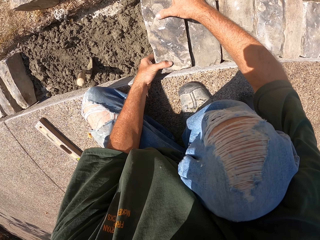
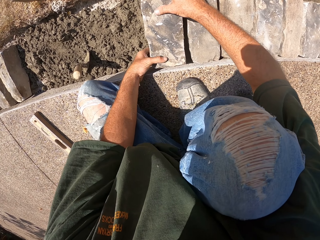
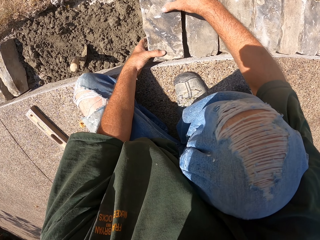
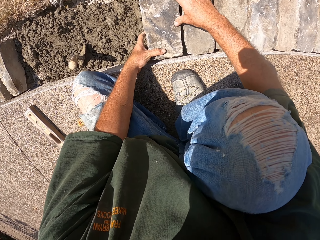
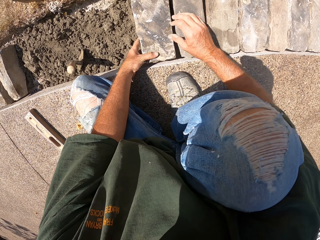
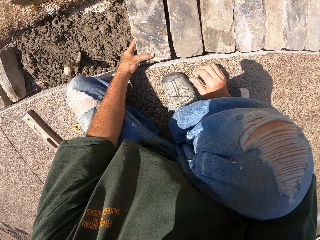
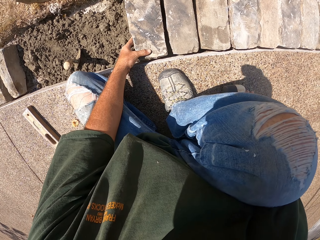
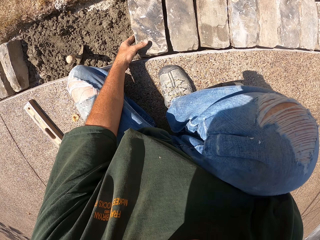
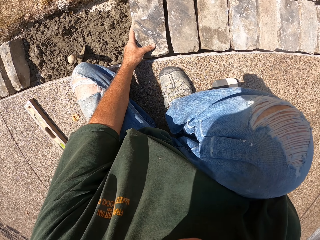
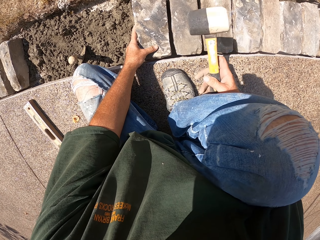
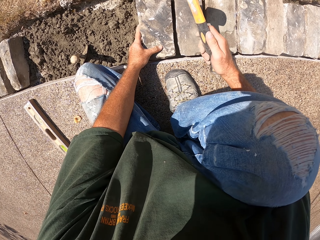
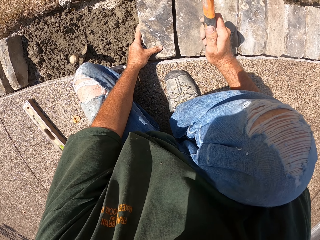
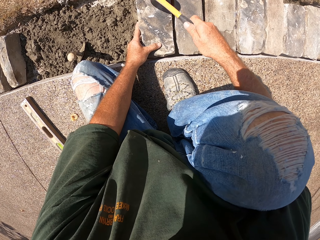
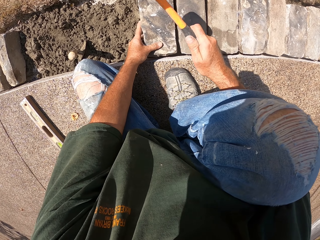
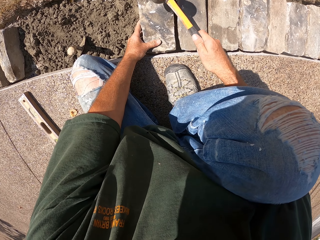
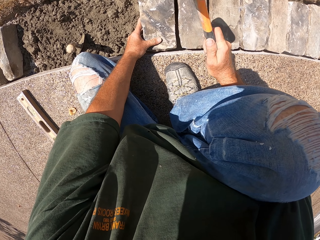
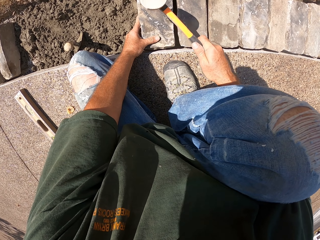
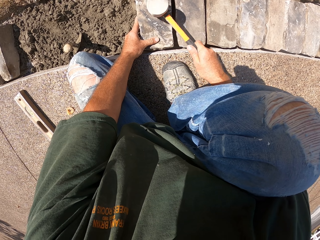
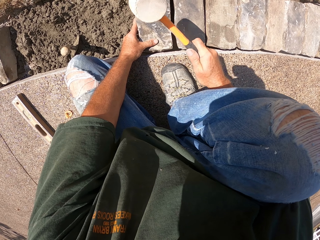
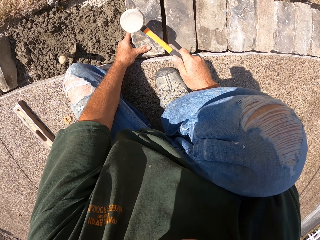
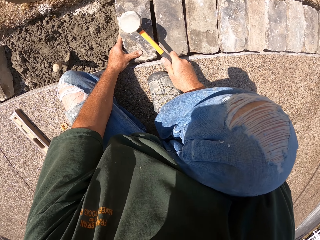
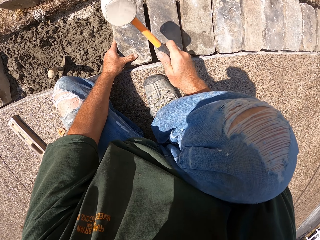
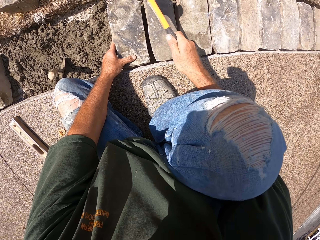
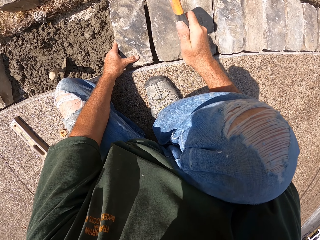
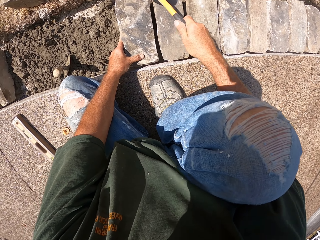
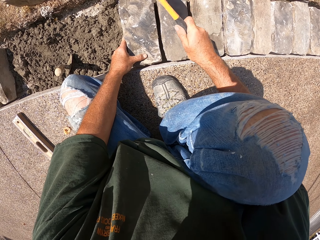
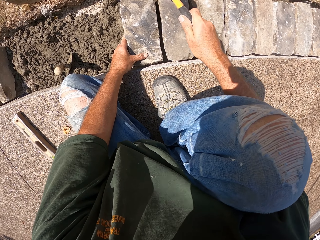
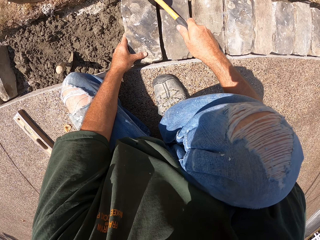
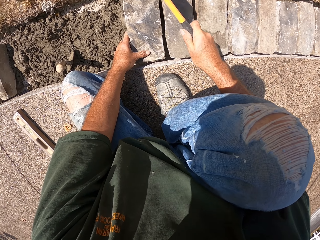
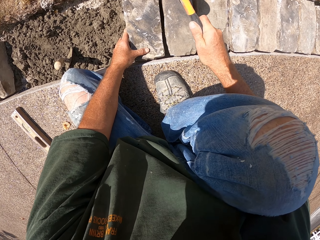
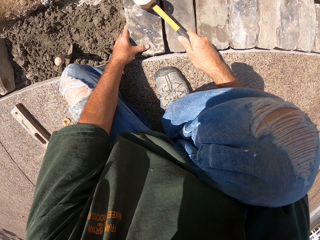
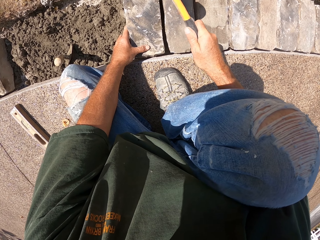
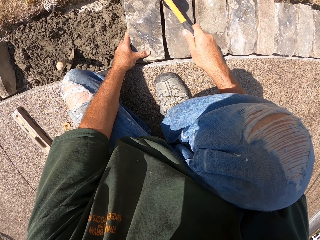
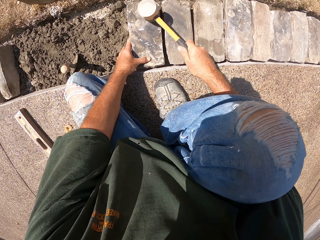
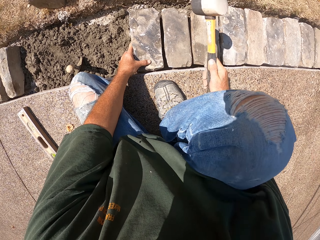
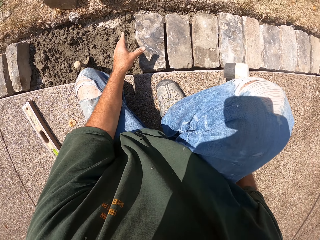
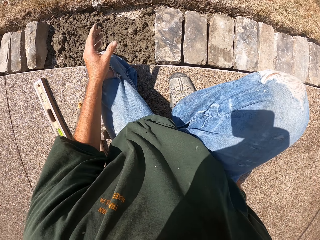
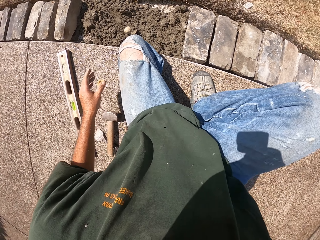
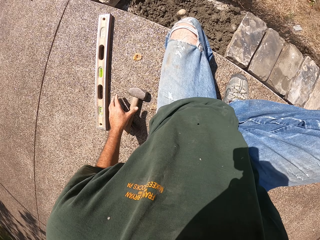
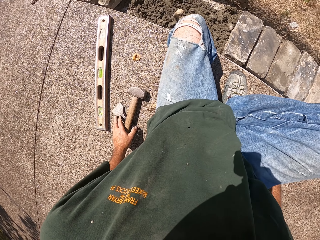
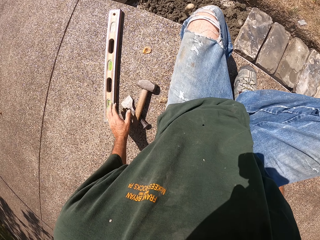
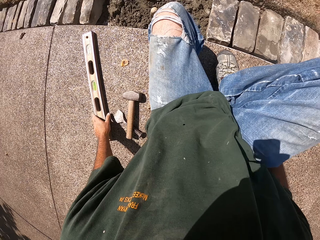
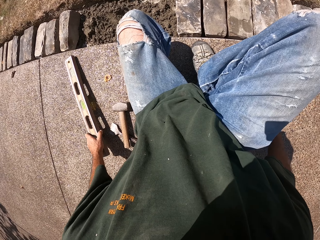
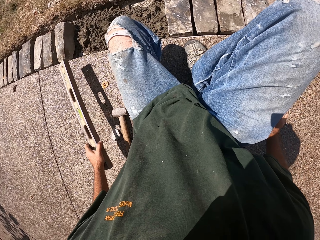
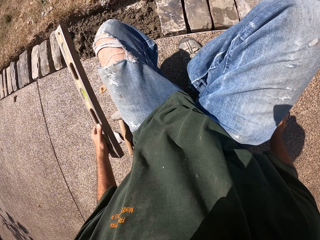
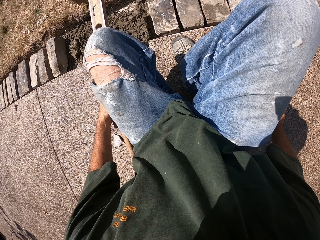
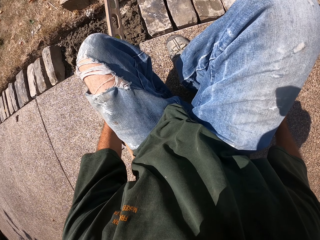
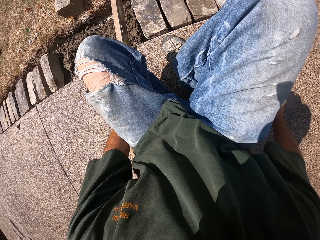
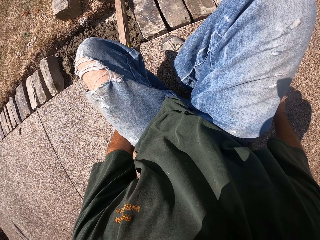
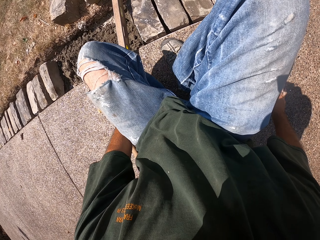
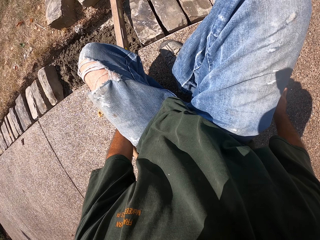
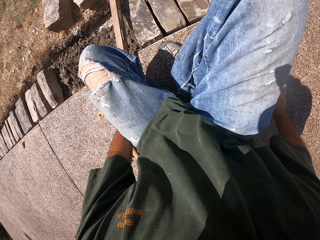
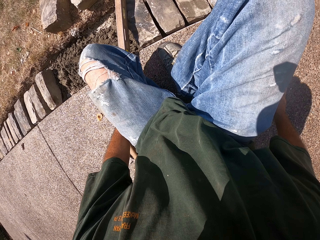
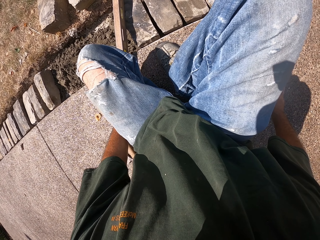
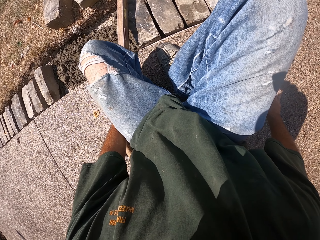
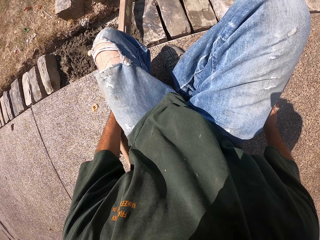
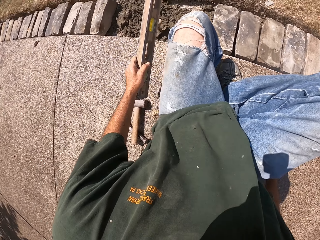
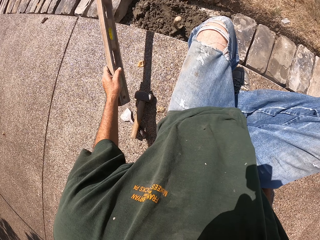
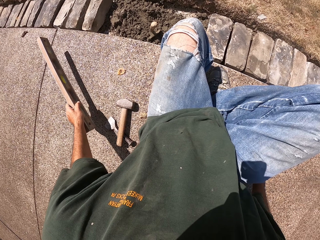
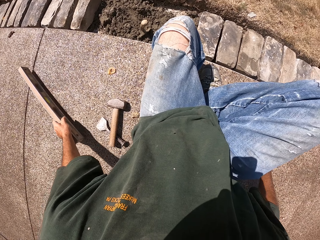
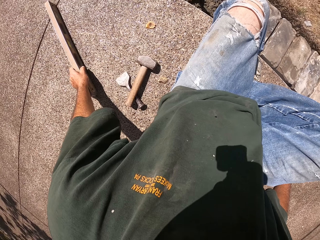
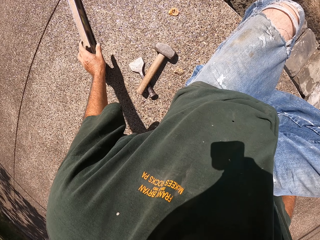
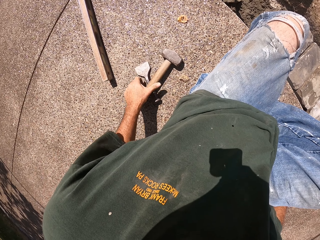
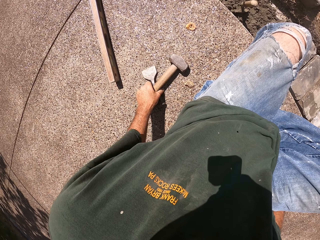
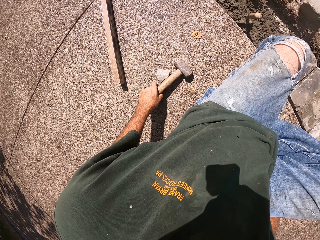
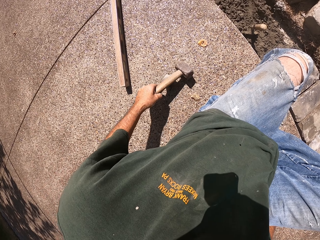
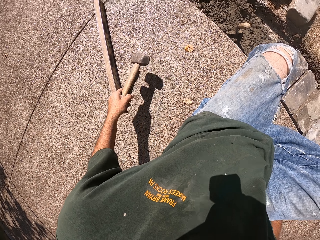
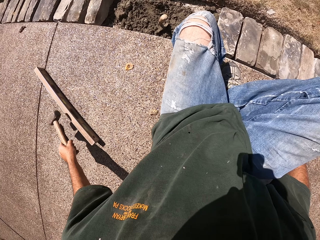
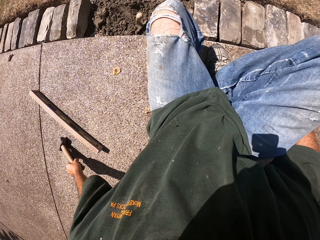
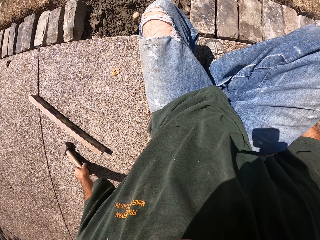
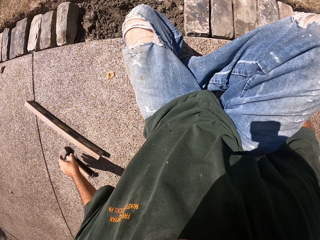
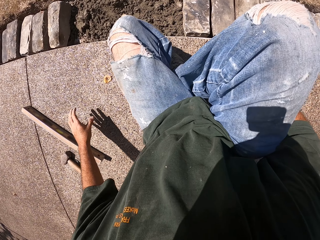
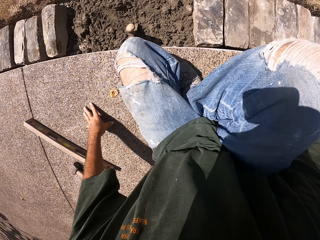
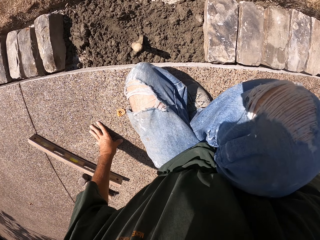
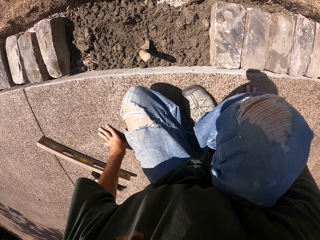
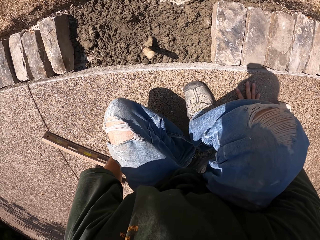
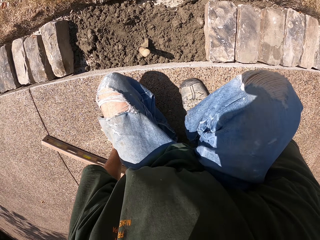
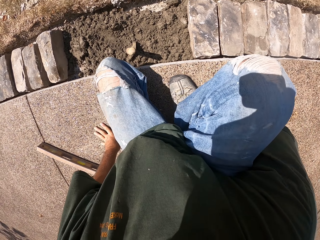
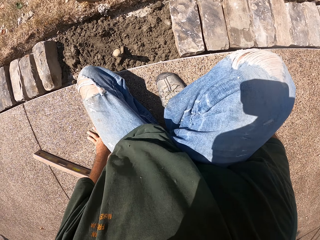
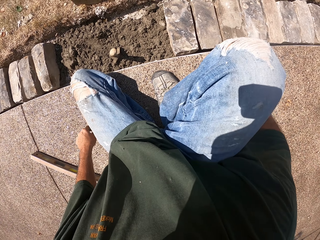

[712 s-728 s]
The camera wearer fixes the brick. They hit the brick with a hammer. They pick up a spirit level. They check the level with the level balance. They put the spirit level on the brick. They drop the spirit level. They pick up and drop the hammer aside.

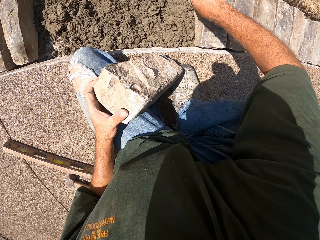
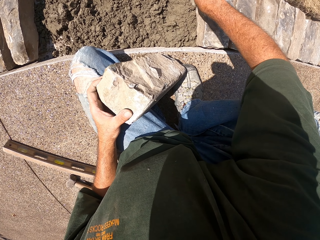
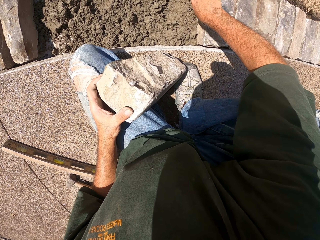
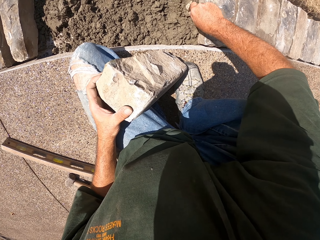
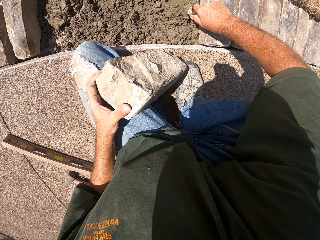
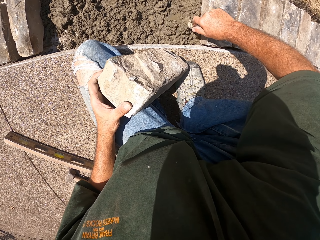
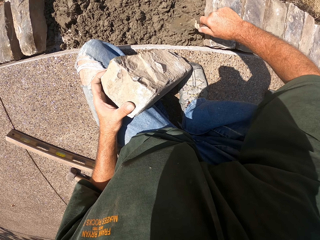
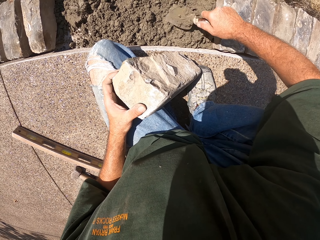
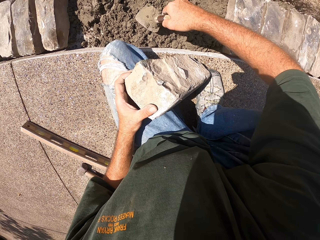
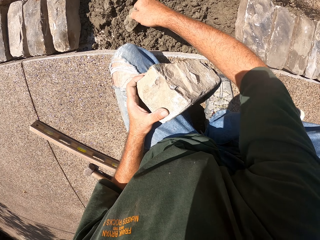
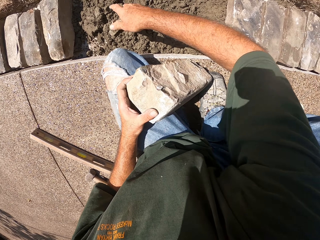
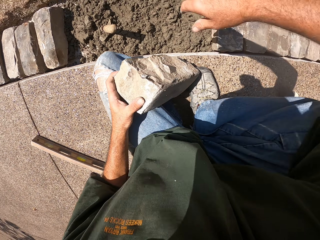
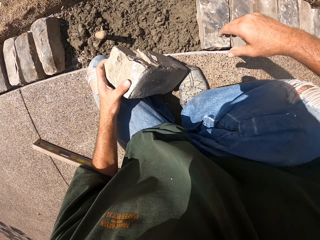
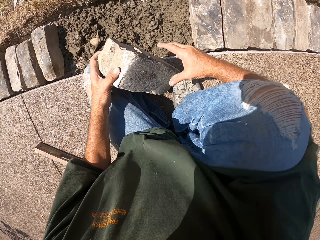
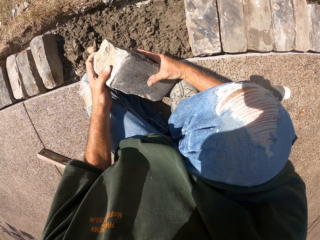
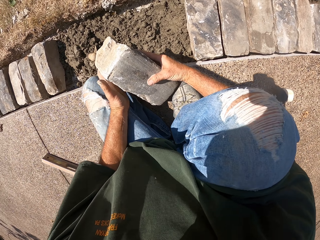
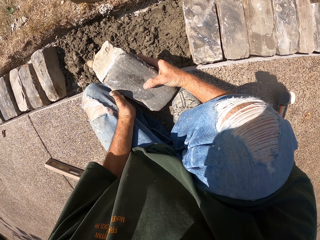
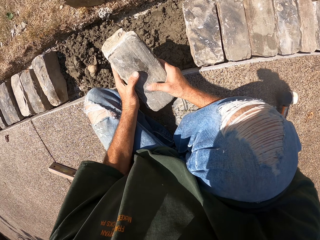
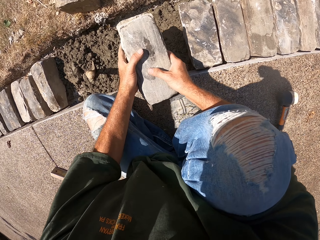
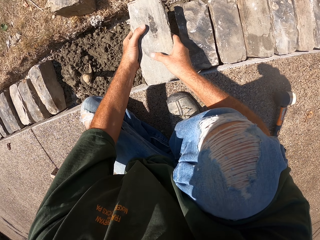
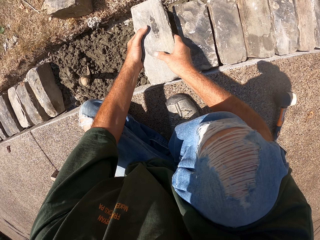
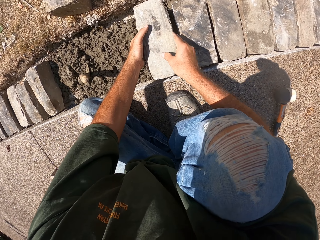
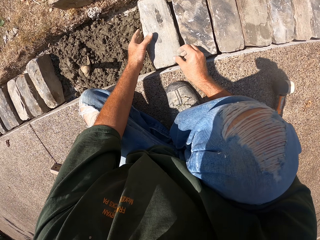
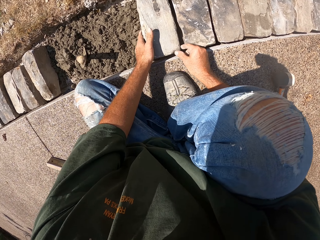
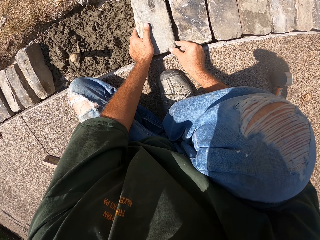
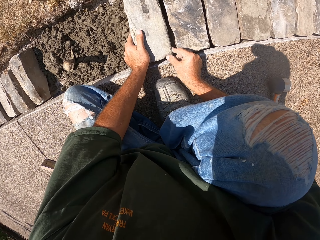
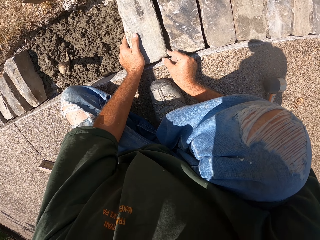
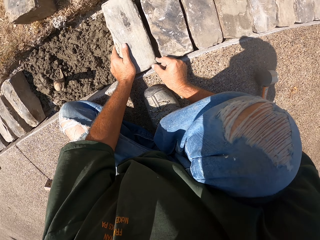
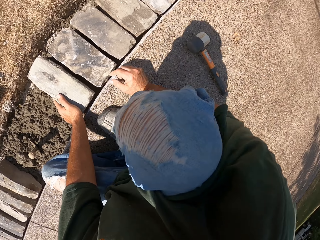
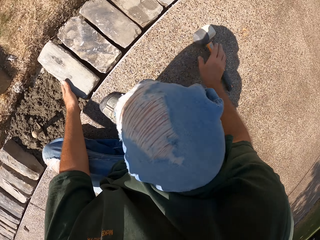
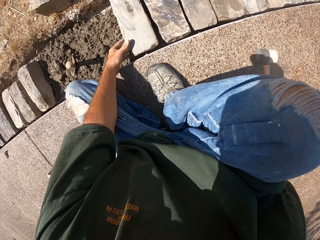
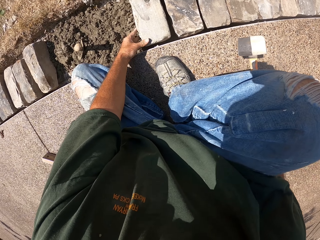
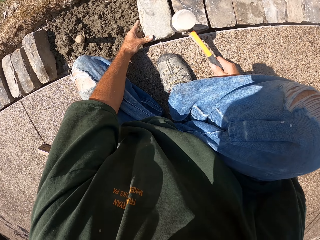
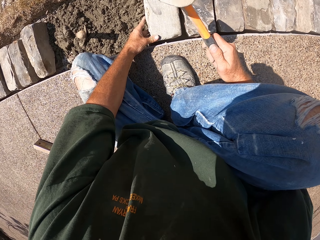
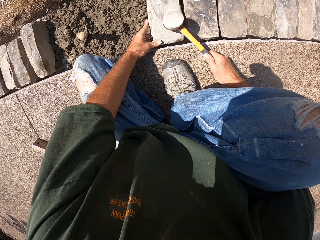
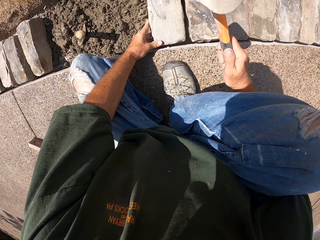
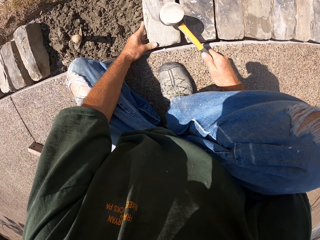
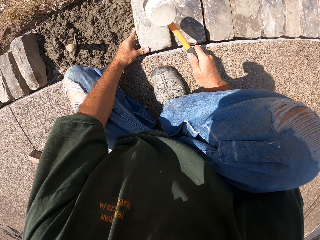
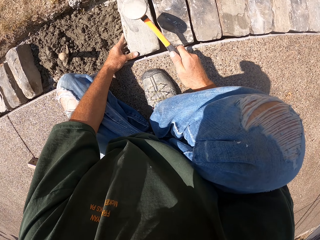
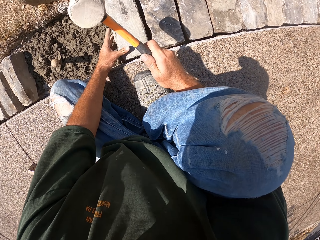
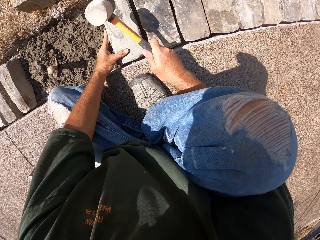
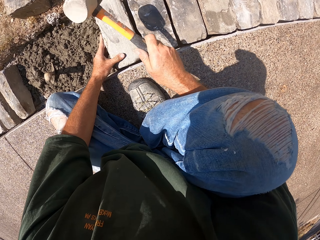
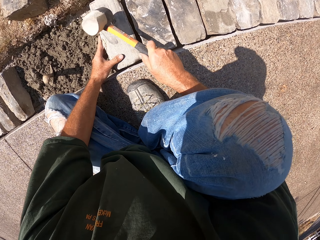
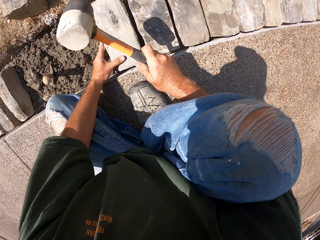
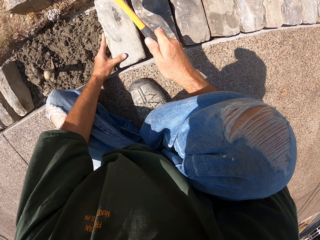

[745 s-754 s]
The camera wearer spreads mortar with a trowel. They drop the masonry trowel. They fix the brick. They put a stone in the furrow. They pick up a hammer and hit the brick with the hammer.
